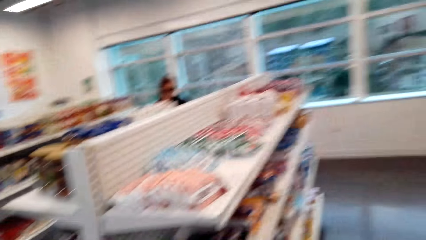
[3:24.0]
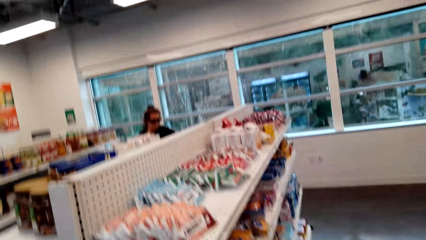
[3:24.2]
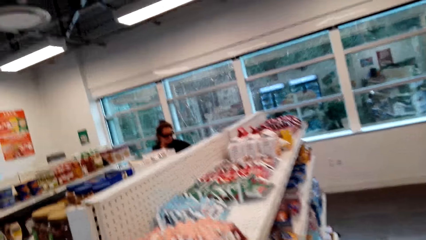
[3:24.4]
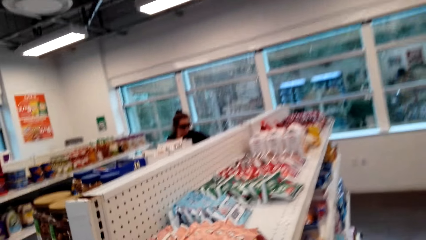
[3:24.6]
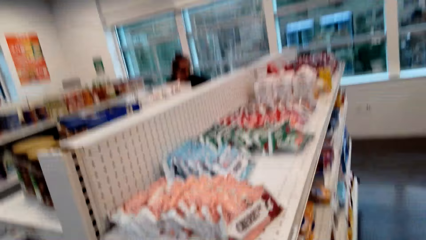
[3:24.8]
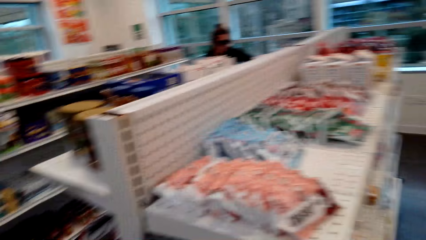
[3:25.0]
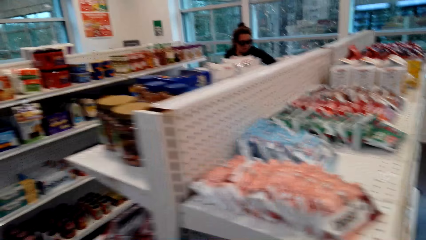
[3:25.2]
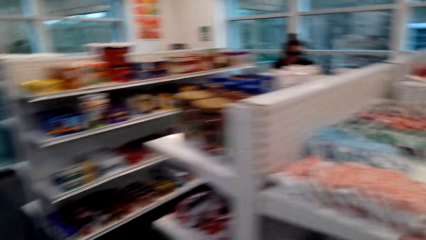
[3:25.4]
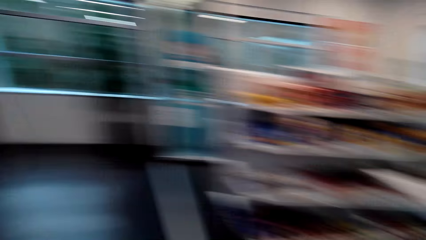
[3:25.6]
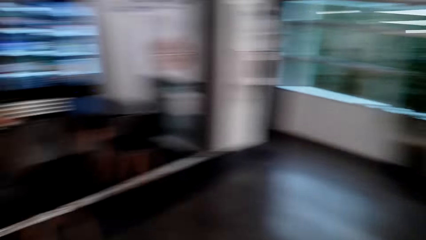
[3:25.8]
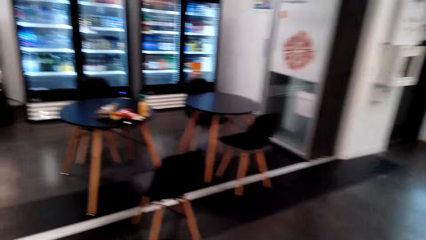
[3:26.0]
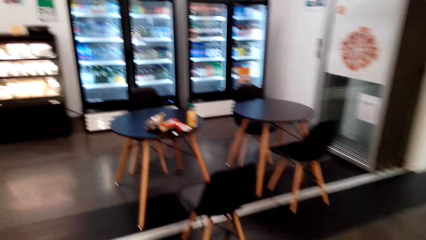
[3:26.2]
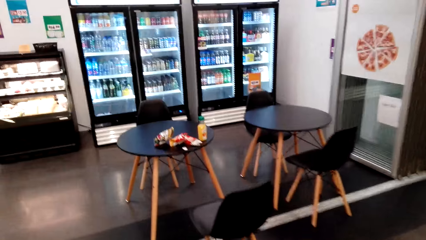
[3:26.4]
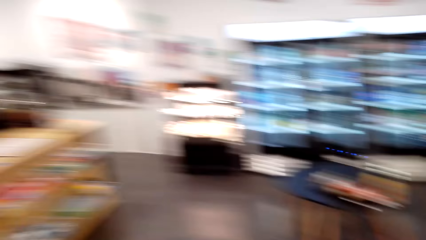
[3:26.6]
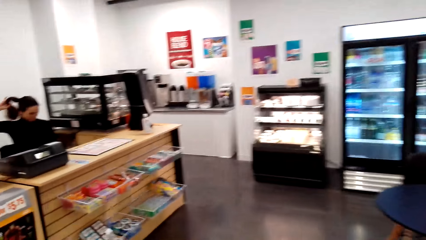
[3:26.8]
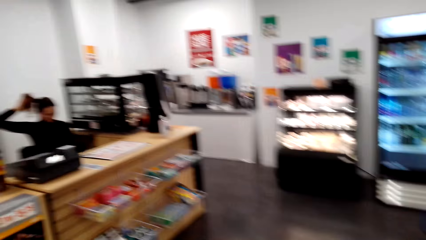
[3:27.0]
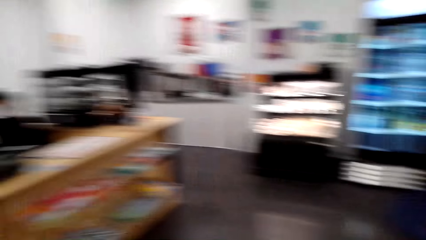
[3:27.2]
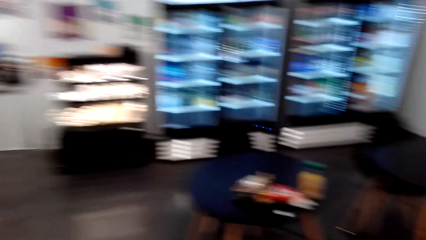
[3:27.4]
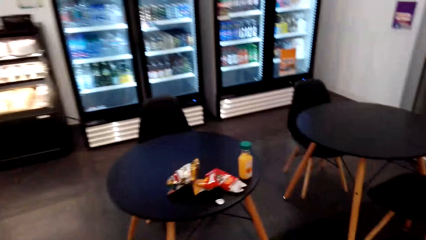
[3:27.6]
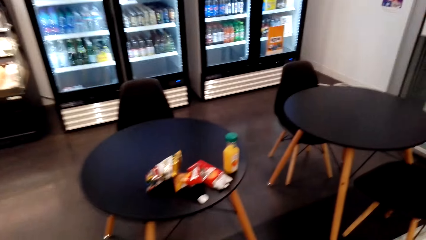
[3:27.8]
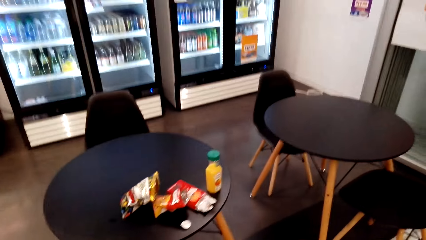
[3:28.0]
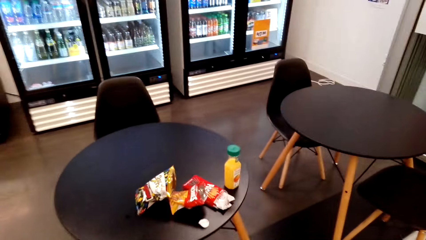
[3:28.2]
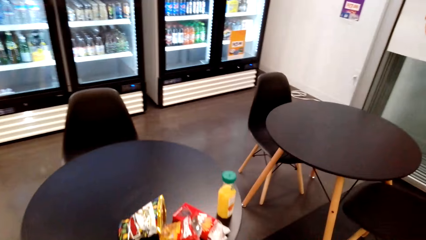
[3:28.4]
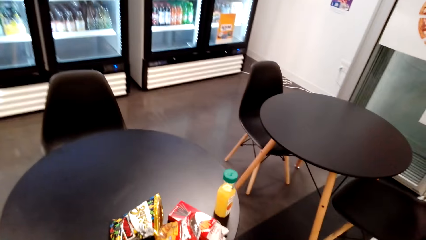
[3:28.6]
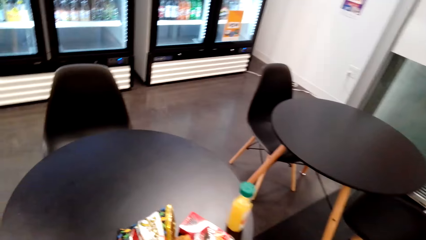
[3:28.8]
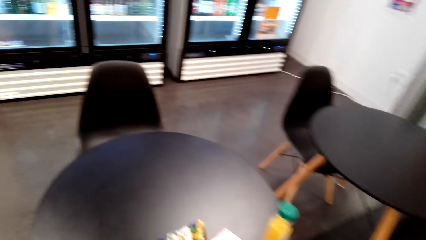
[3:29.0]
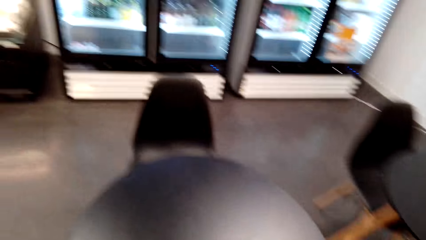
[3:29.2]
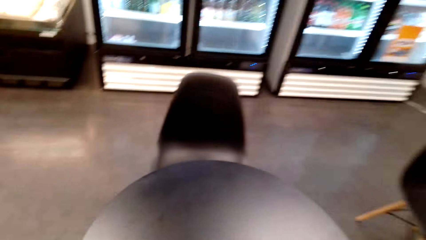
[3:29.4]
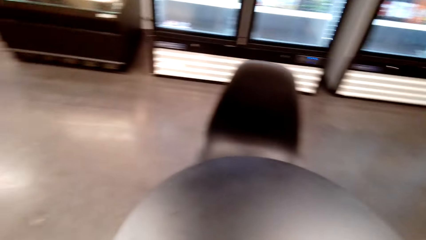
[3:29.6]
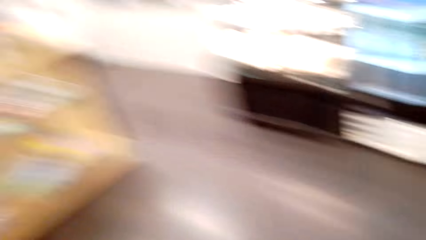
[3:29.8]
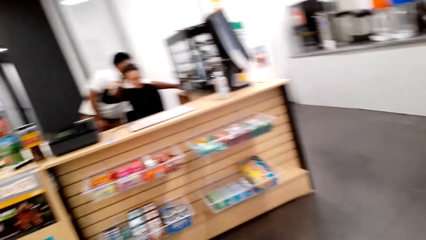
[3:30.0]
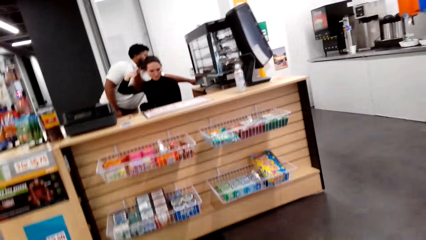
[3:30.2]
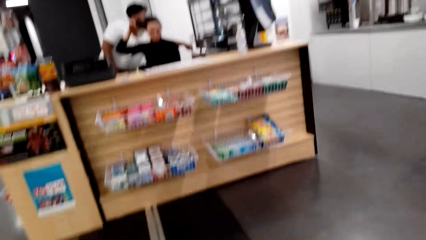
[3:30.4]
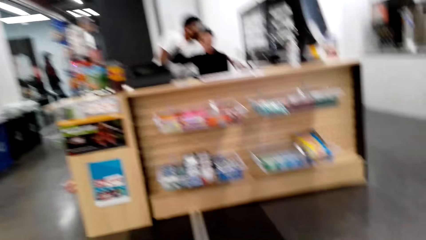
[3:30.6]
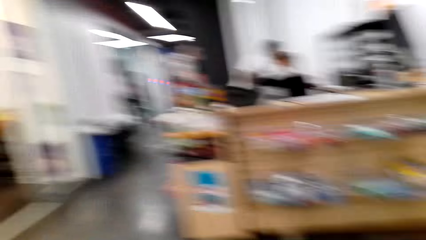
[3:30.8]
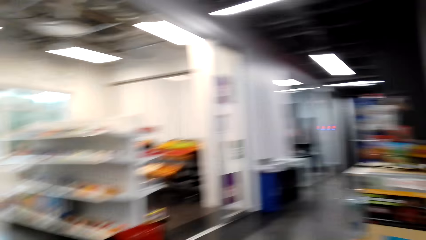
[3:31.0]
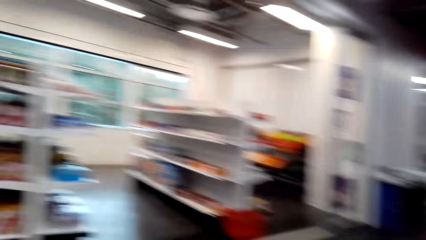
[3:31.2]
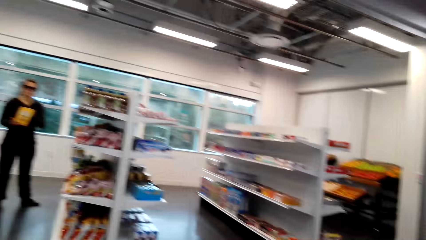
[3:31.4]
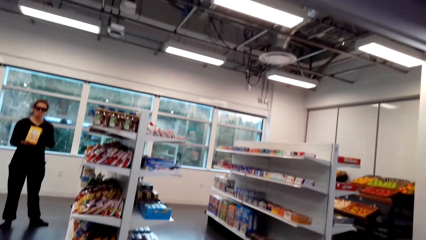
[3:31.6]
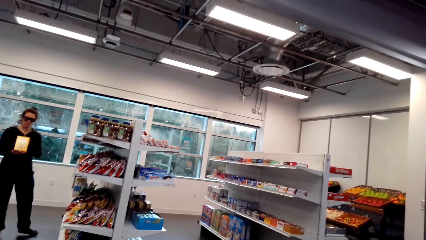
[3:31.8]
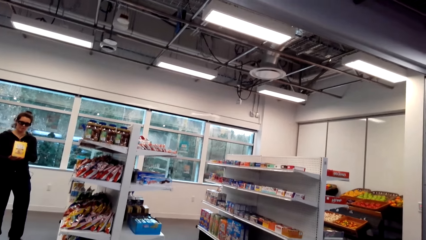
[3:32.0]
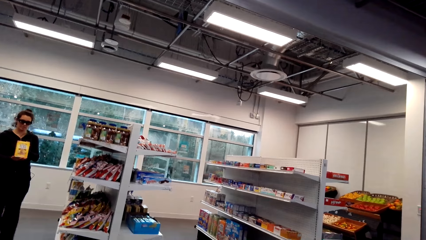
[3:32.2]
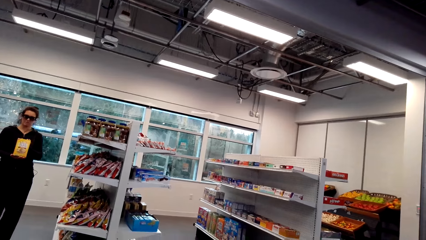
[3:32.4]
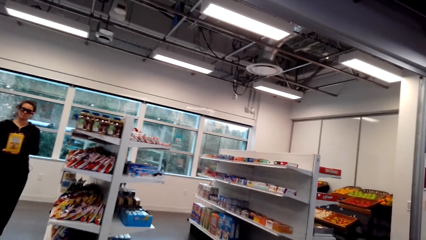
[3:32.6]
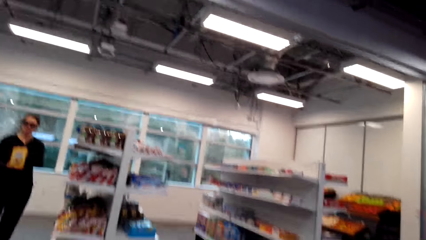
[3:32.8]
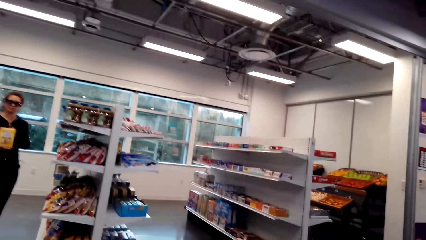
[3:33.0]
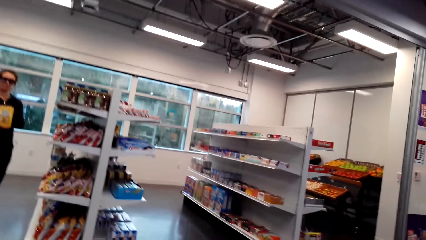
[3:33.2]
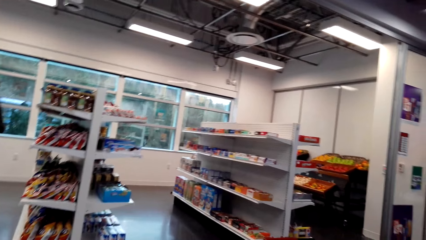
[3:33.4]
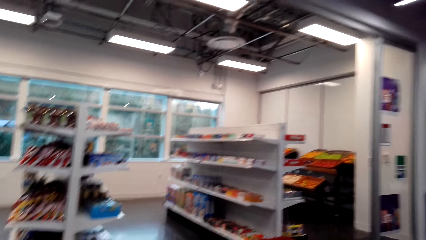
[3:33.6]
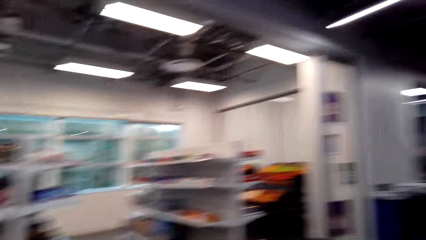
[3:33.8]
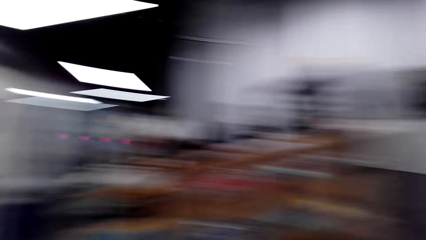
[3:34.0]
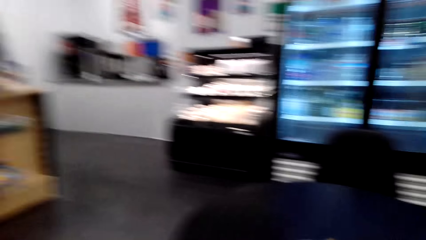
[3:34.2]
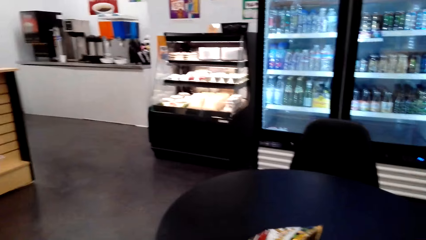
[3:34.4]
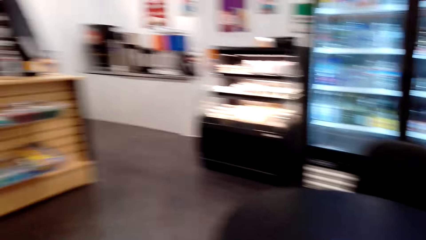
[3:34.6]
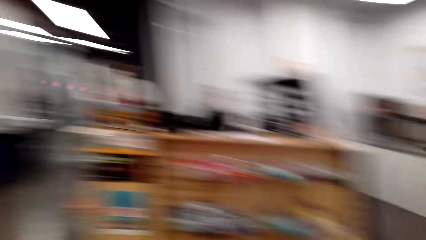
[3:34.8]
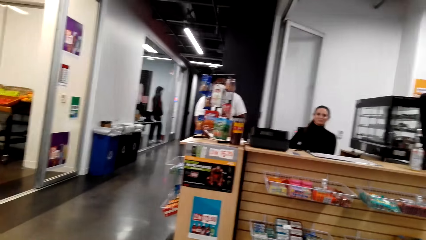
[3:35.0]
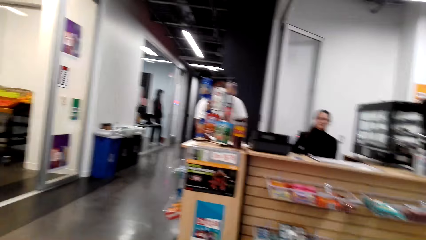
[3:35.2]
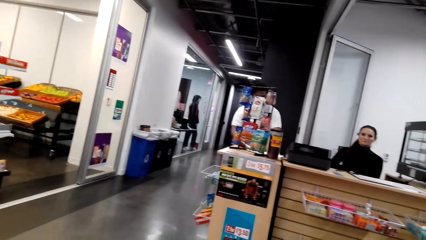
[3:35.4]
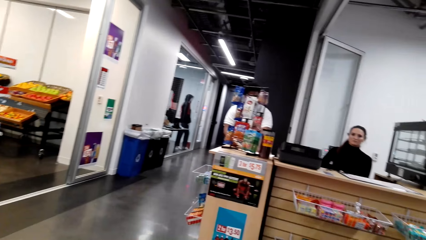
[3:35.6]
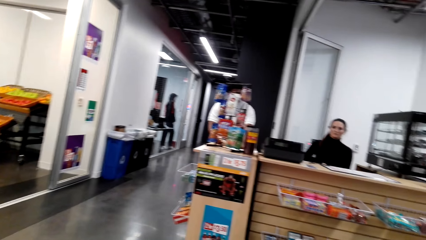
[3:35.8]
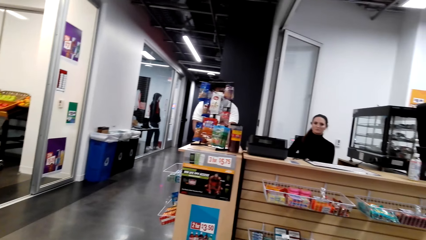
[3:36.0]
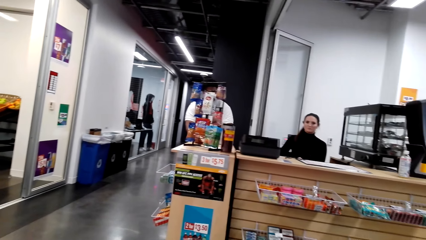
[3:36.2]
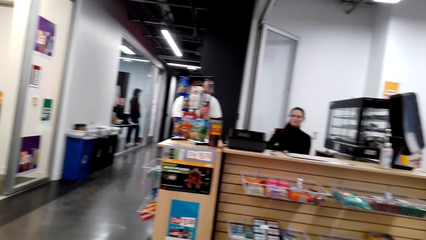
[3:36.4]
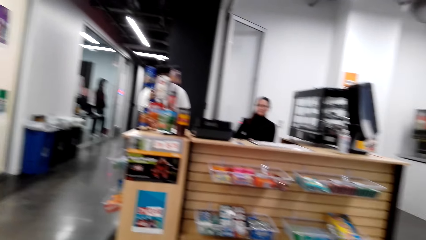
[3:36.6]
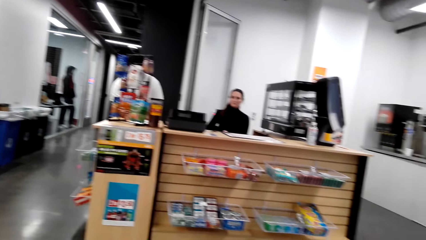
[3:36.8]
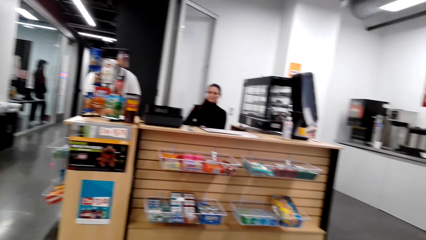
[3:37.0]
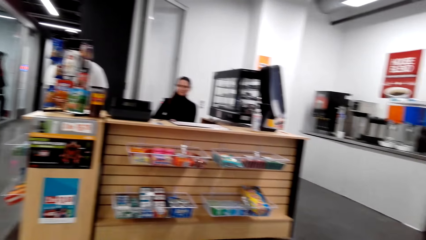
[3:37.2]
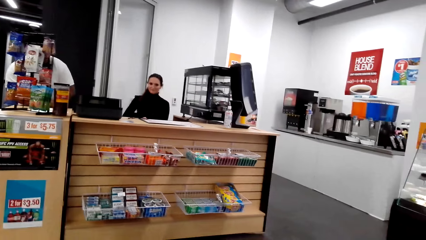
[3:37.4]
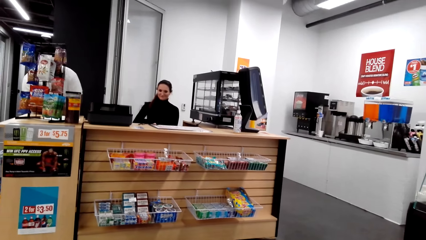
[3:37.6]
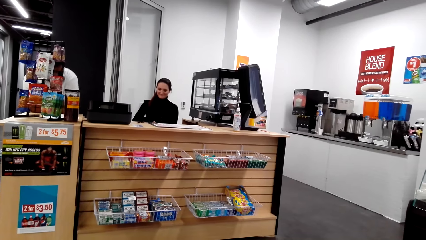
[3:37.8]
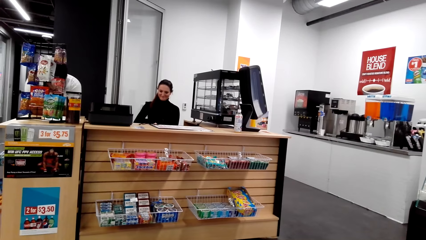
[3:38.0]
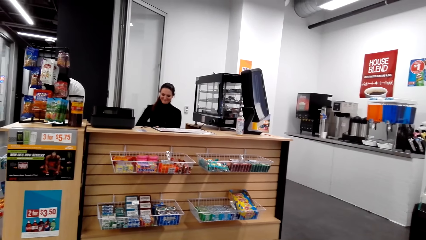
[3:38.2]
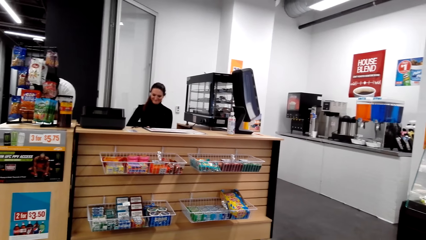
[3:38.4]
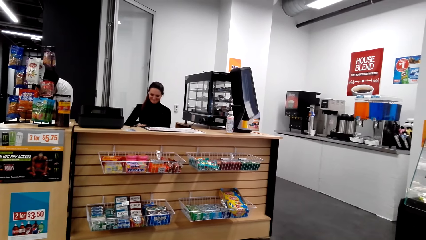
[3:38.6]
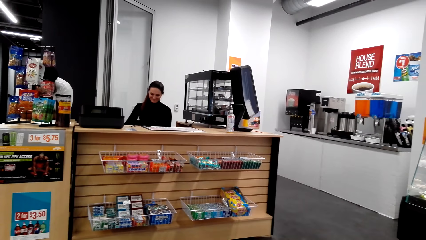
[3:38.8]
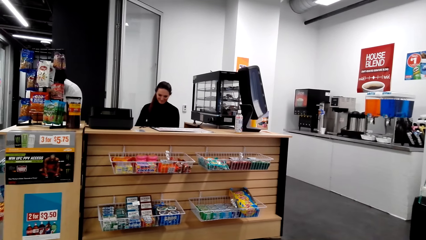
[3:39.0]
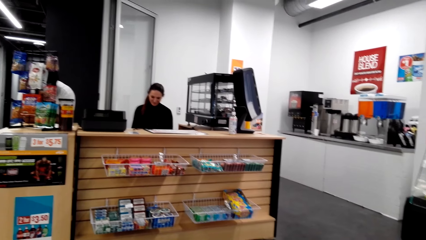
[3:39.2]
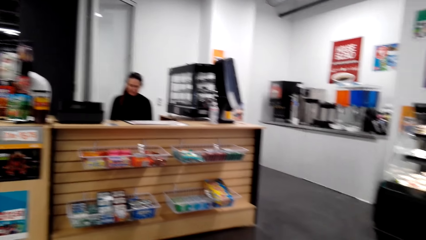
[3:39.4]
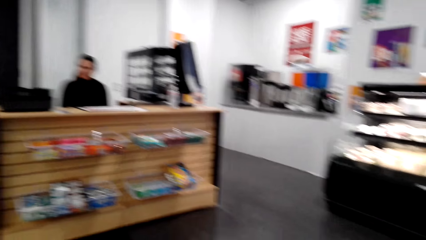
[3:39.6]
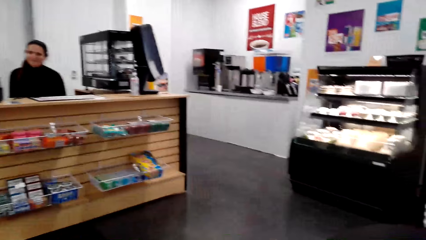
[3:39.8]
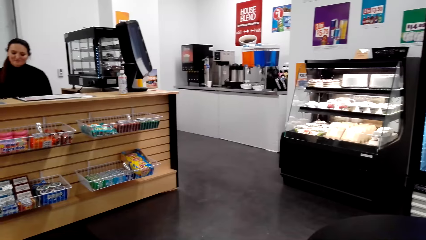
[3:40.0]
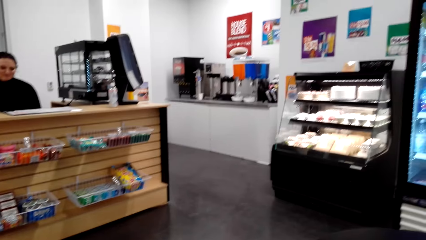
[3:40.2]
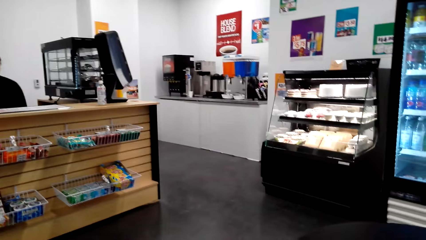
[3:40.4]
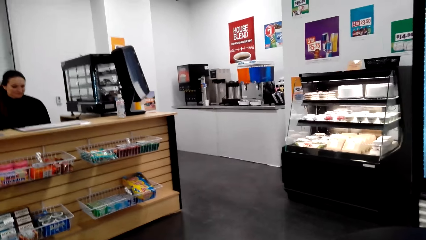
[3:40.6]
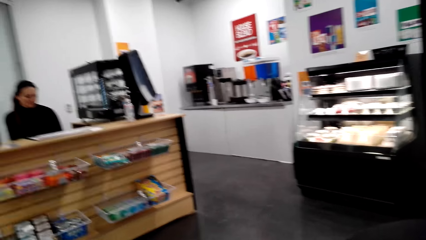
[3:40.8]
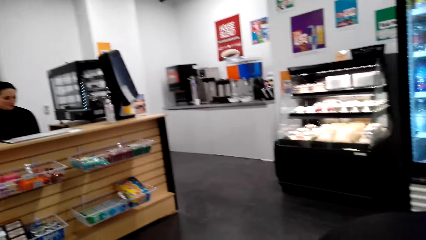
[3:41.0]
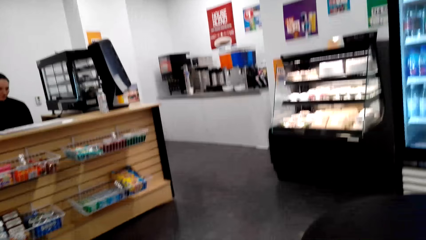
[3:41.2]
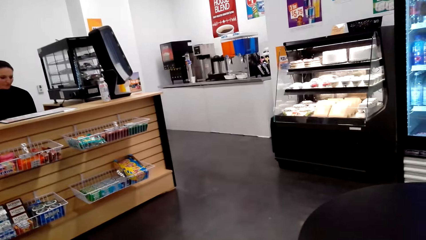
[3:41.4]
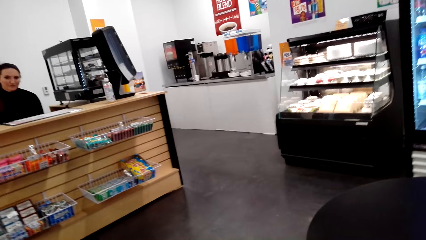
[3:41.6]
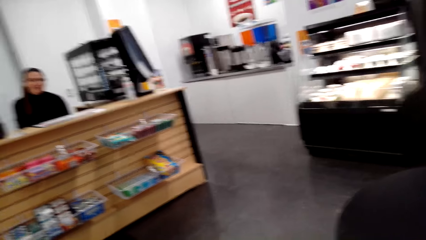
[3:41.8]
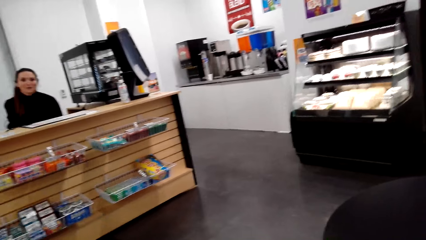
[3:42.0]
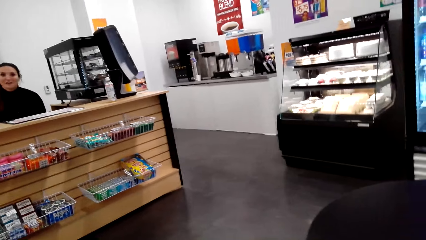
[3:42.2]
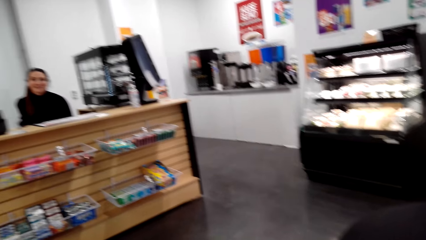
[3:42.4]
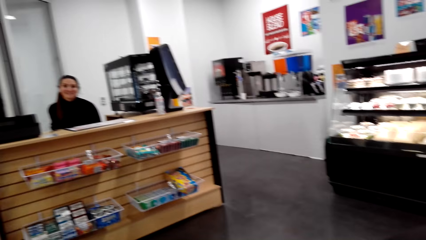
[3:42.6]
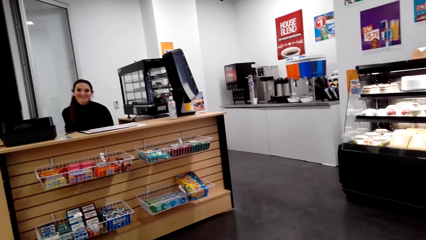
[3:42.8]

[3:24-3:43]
The camera wearer moves to the table and sits at the table. The lady shows the camera wearer a pack. The camera wearer looks around the supermarket.
